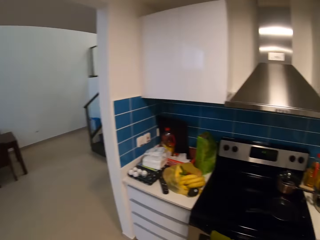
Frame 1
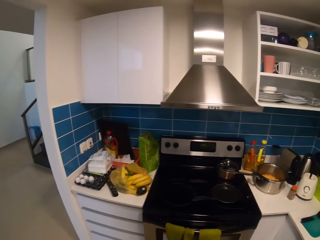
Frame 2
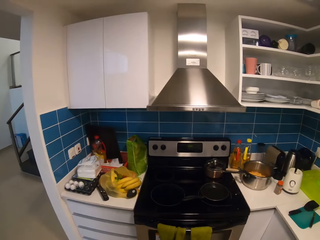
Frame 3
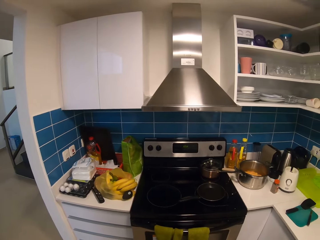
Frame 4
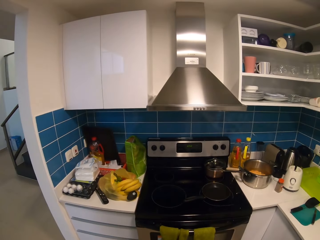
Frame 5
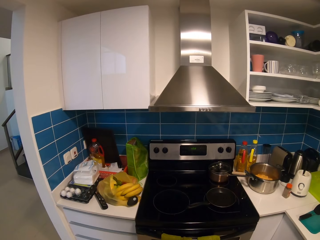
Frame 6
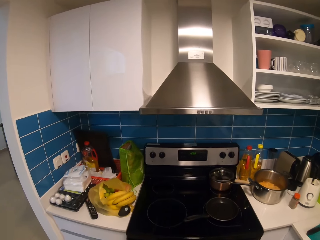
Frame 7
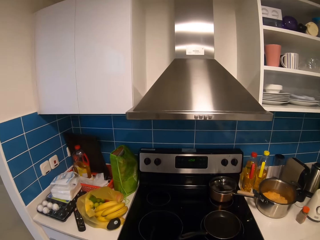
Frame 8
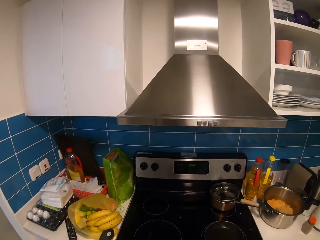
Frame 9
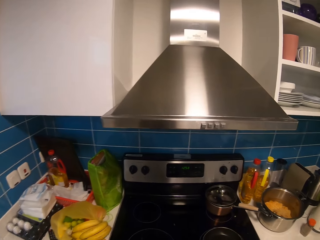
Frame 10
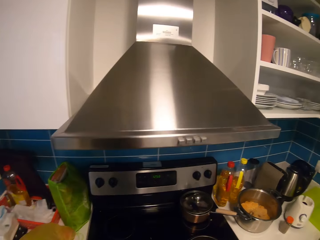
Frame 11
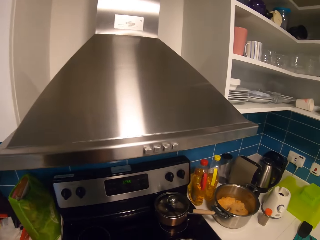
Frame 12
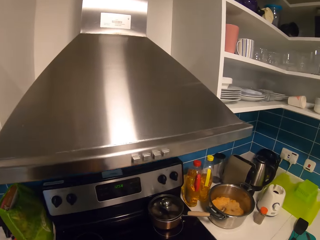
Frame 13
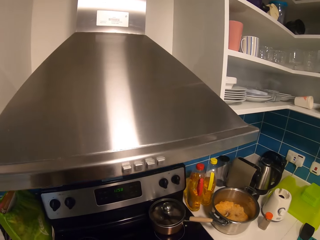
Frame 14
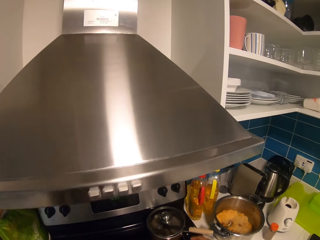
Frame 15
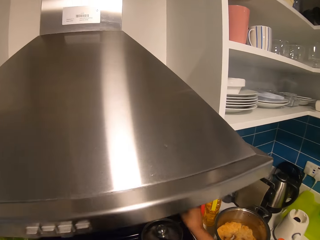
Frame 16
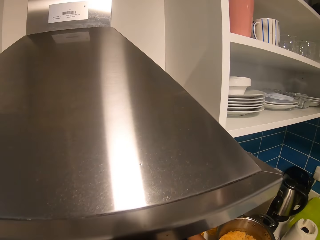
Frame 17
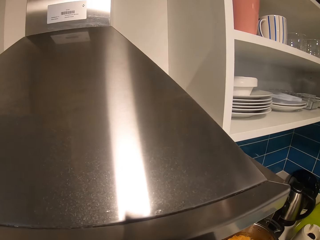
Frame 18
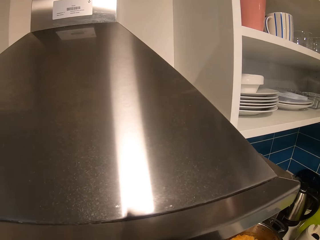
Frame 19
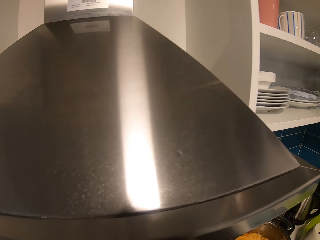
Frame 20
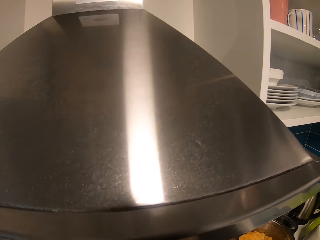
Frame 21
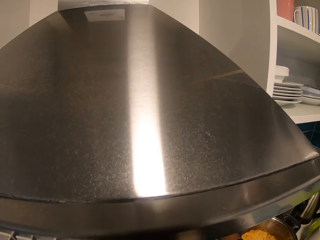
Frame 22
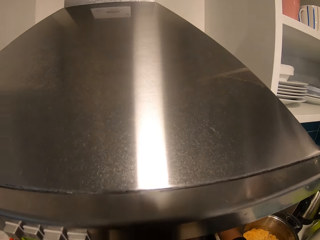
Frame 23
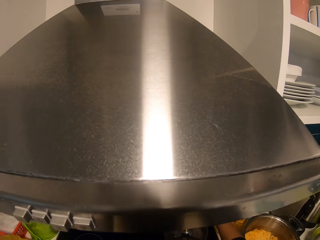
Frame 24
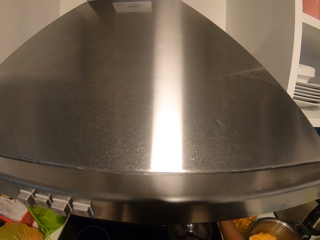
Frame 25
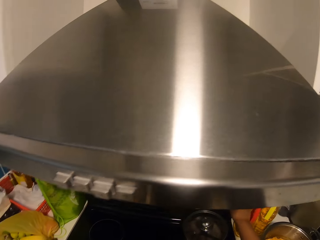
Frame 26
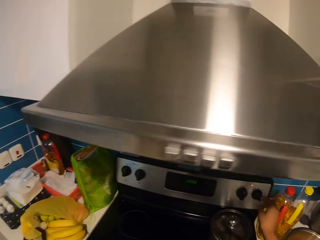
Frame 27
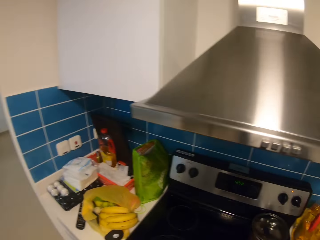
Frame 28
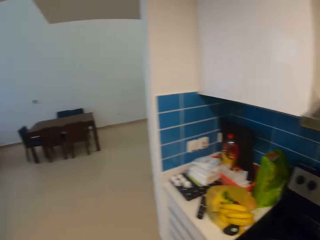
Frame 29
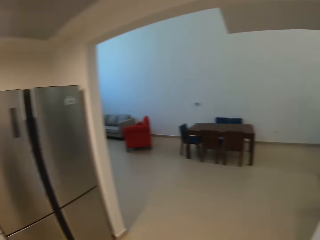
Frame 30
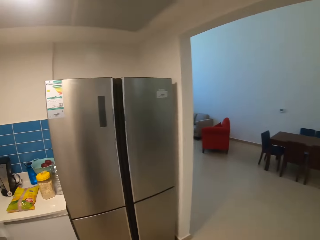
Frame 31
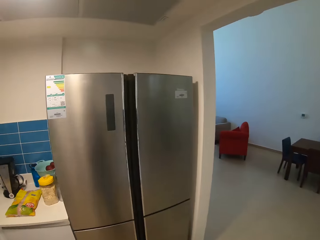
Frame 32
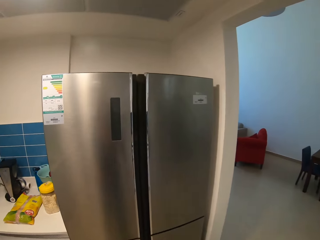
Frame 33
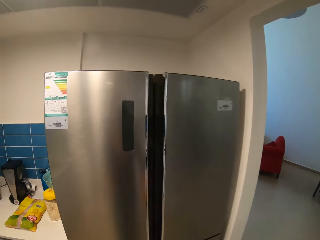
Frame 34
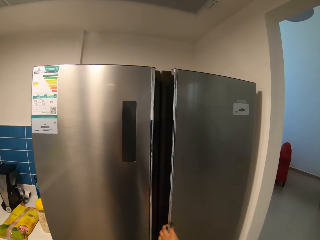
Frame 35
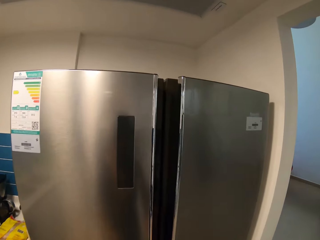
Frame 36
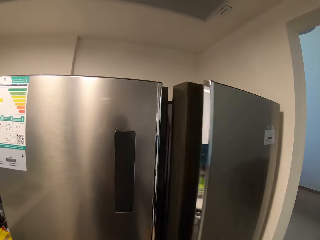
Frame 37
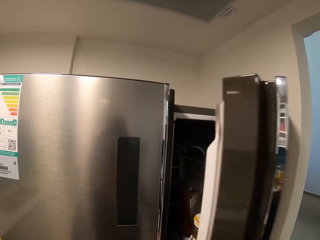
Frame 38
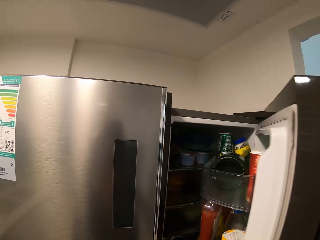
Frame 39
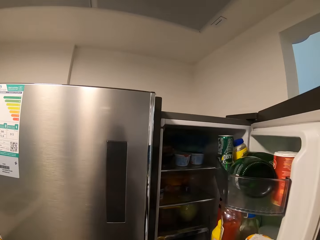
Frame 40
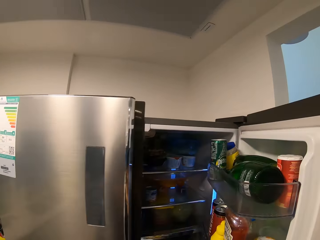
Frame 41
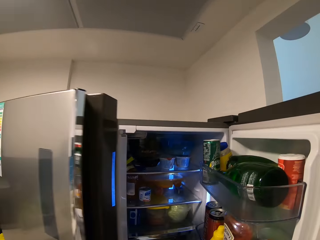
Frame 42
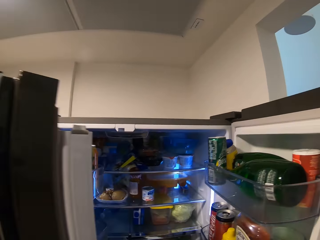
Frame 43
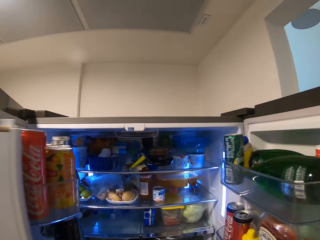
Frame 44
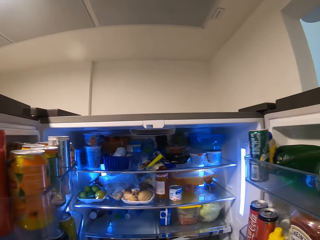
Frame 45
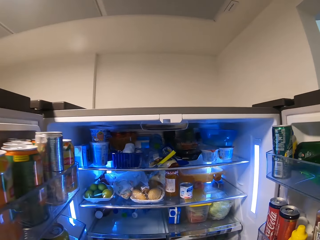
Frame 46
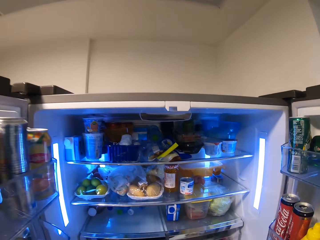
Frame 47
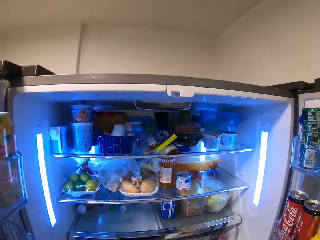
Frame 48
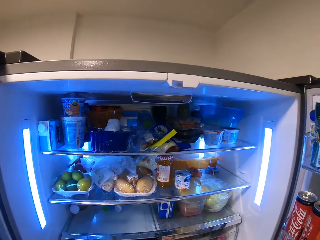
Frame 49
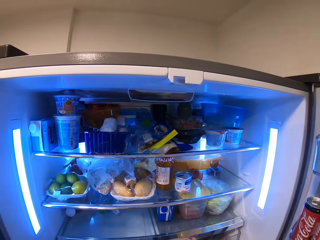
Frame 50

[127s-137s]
The camera wearer looks around the kitchen. They turn a gas knob. They touch something. They walk towards a fridge. They open the fridge.

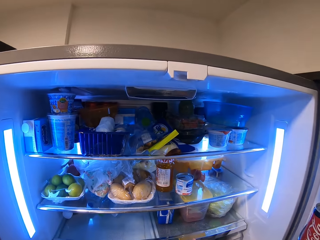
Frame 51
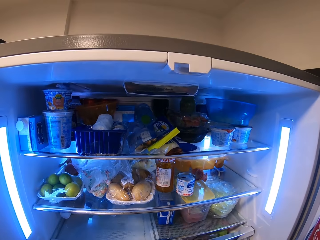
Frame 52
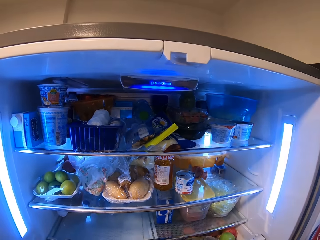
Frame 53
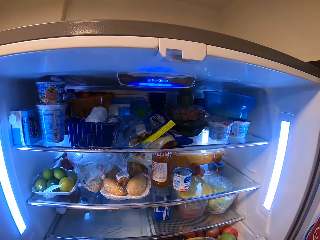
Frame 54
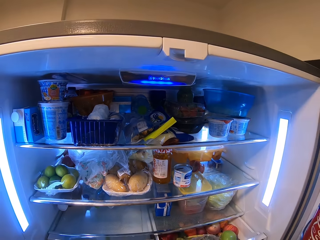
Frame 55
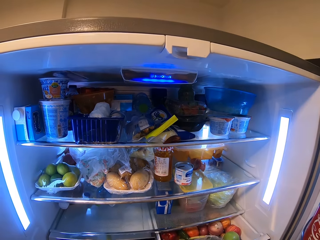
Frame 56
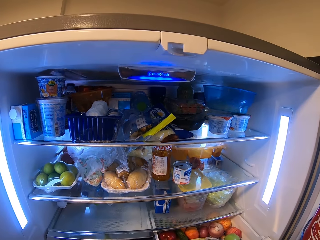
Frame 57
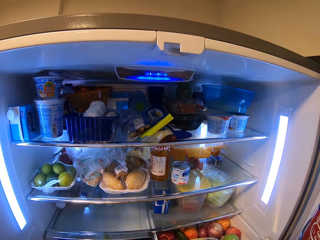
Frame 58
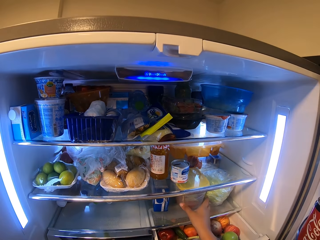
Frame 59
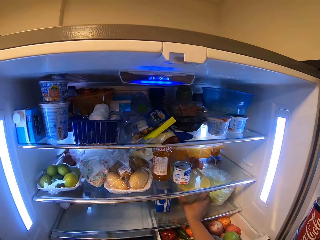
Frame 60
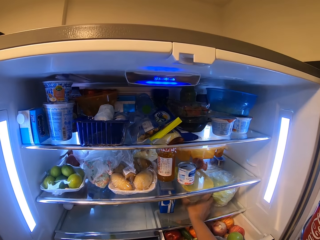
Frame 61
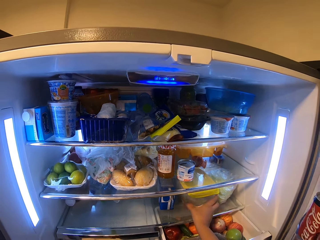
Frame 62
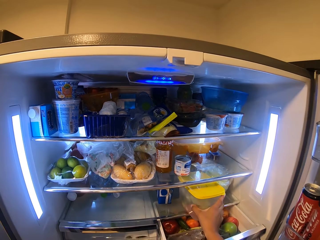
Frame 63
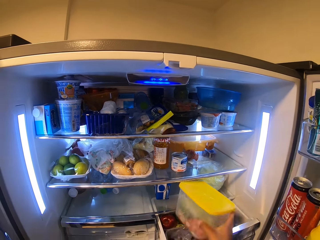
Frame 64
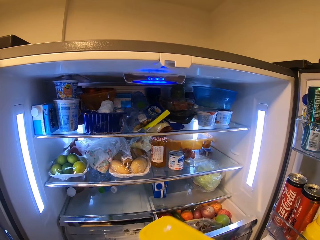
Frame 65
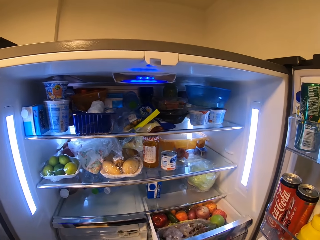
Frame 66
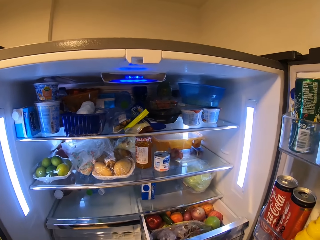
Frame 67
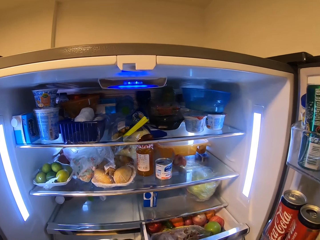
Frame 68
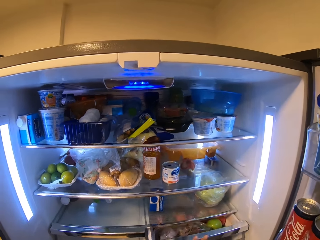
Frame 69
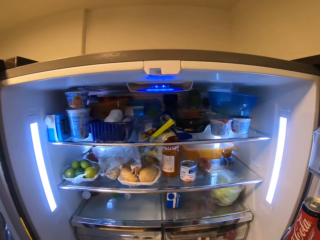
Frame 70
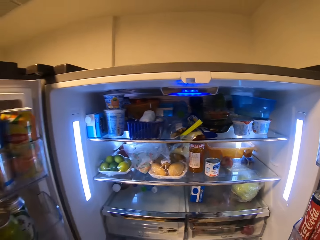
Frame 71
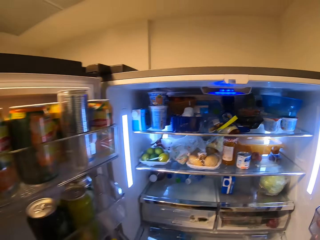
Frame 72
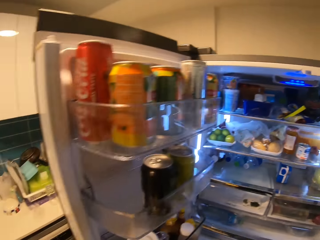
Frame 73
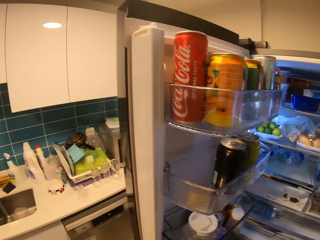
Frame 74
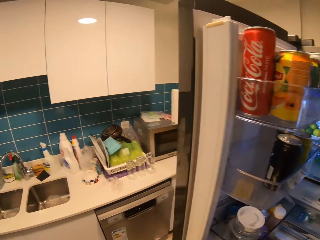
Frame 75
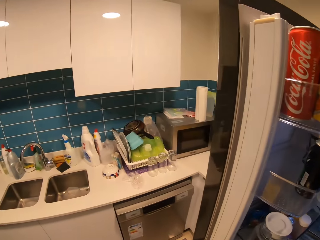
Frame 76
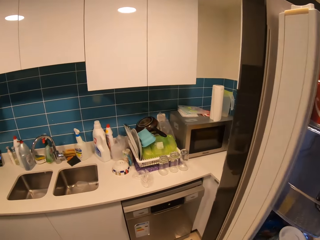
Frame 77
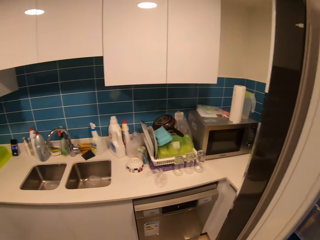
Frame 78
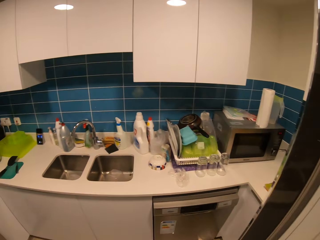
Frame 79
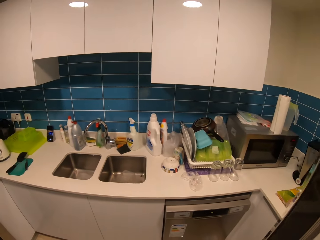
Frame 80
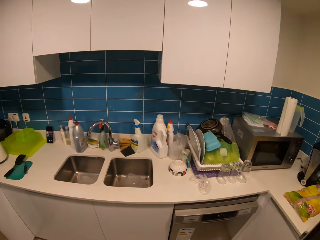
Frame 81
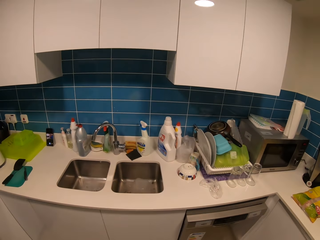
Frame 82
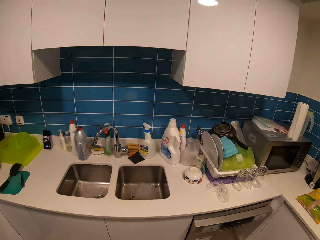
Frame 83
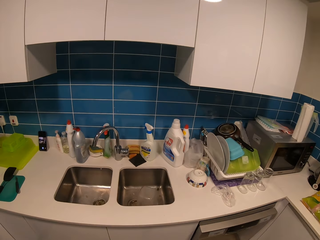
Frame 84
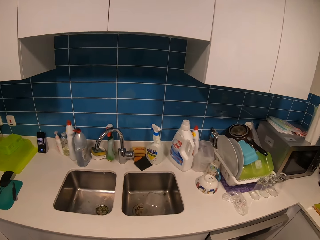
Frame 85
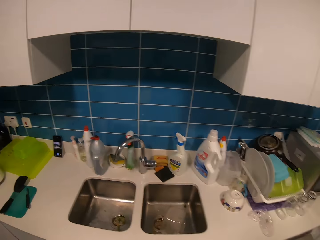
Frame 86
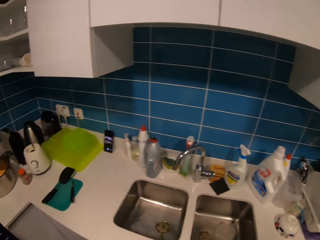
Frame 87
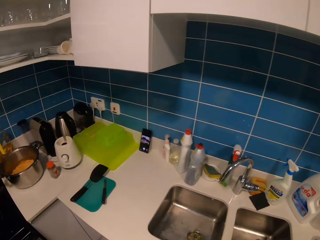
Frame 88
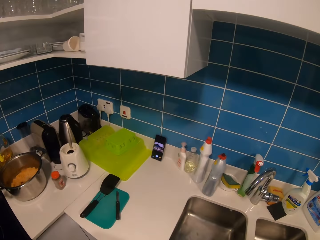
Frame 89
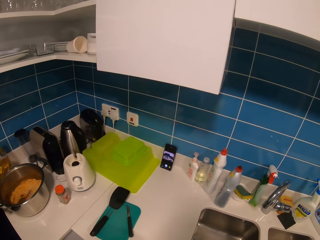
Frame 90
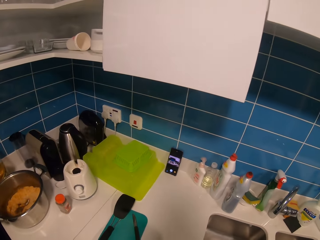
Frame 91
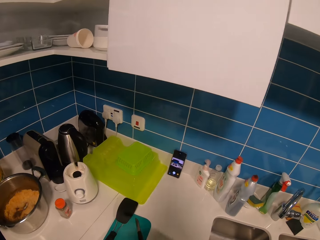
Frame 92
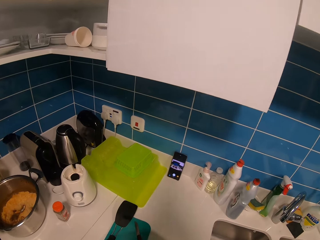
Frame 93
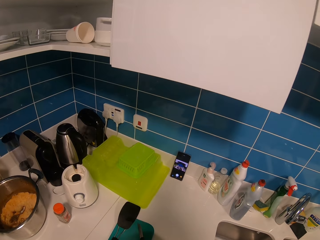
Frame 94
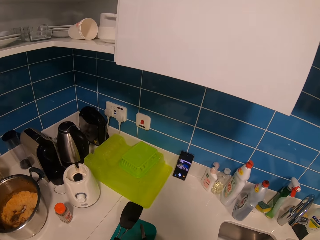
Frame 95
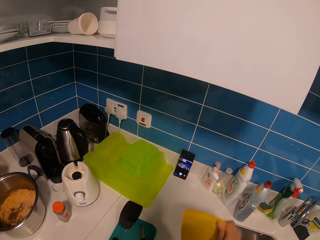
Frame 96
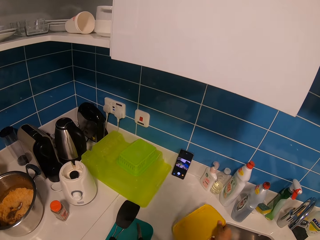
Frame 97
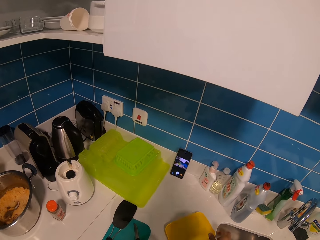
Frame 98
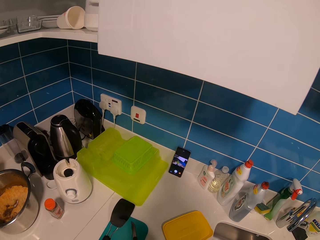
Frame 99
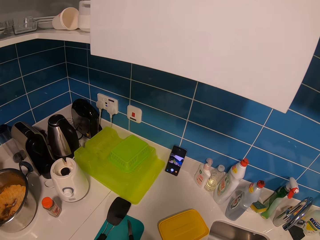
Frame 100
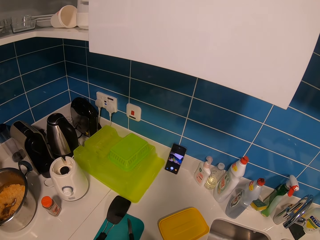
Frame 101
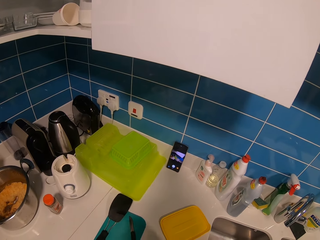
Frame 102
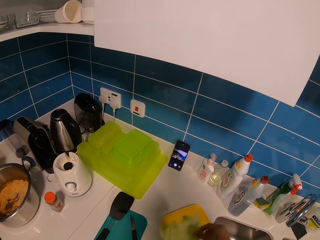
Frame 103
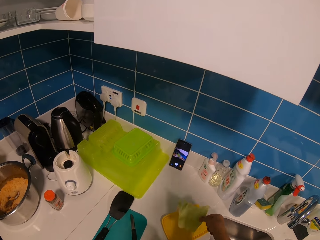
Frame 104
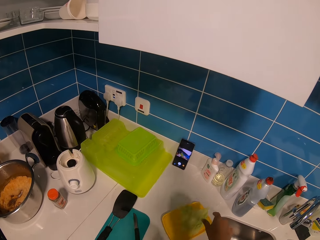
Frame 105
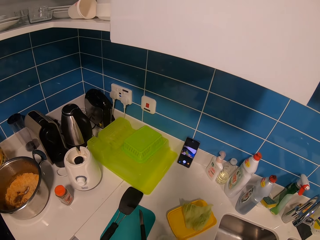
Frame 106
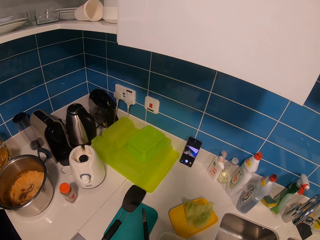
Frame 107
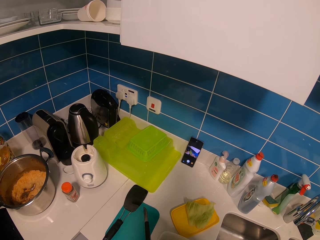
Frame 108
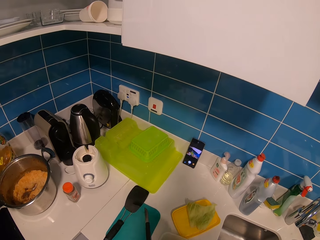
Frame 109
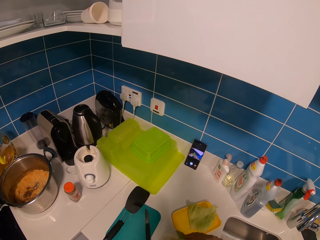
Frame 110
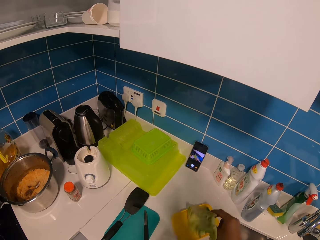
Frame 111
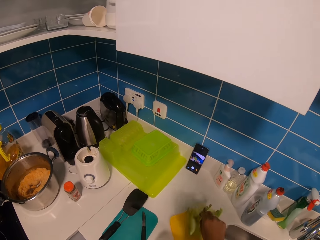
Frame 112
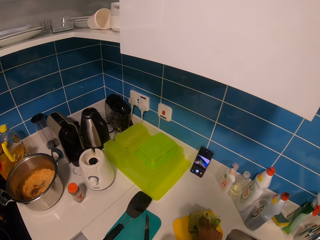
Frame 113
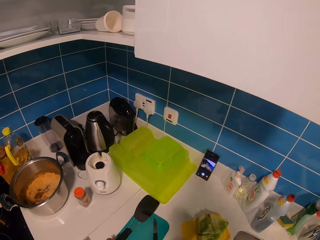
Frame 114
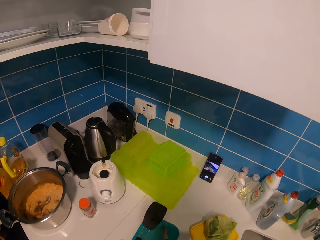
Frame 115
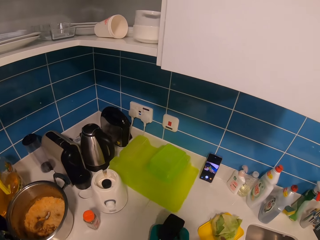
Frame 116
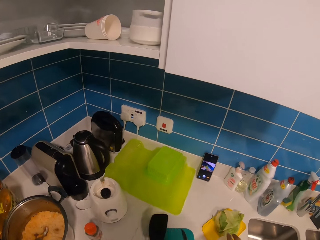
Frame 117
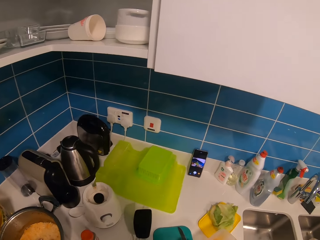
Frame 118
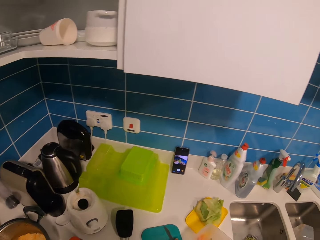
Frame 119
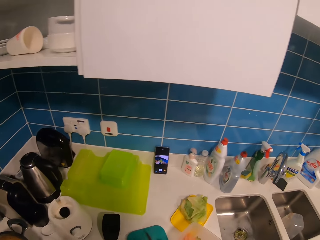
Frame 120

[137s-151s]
The camera wearer pulls a crisper. They pick up a container. They push the crisper. They walk towards a sink. They close the fridge. They put down the container. They put down a lid. They open the lid. They put down a piece of cabbage. They put down a piece of cabbage again. They move a spatula.
